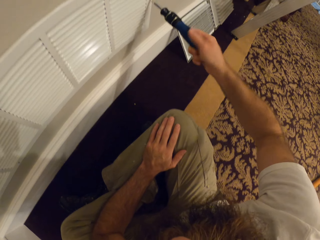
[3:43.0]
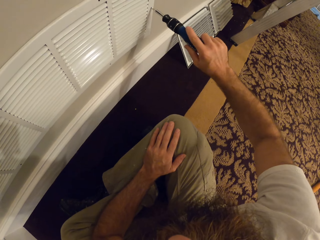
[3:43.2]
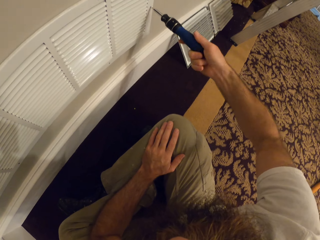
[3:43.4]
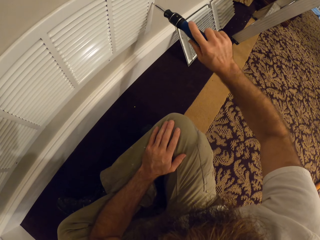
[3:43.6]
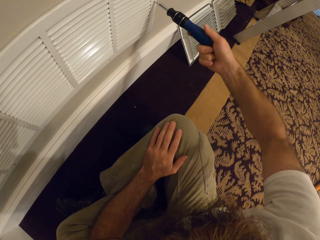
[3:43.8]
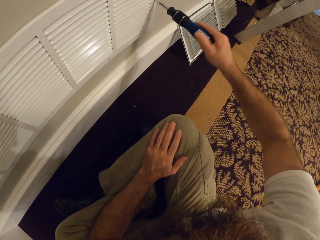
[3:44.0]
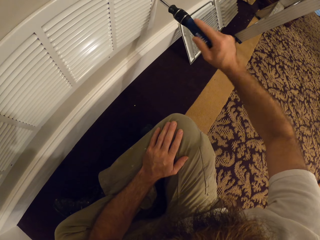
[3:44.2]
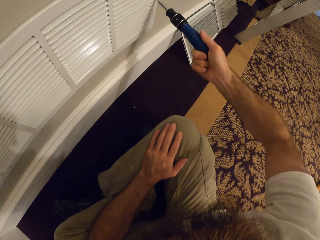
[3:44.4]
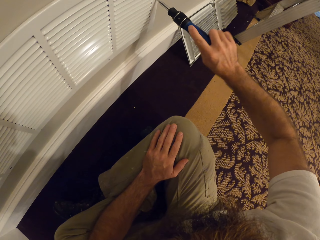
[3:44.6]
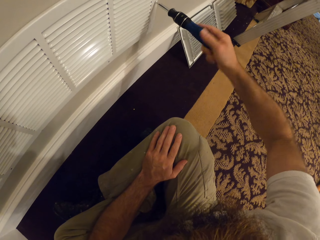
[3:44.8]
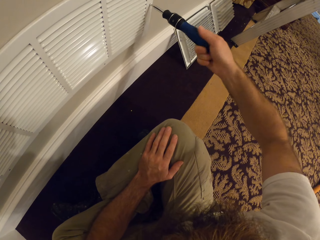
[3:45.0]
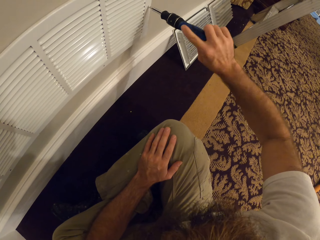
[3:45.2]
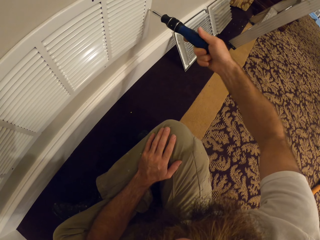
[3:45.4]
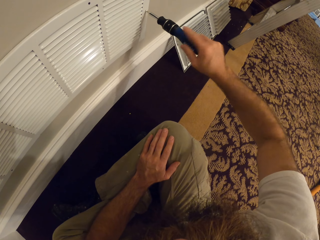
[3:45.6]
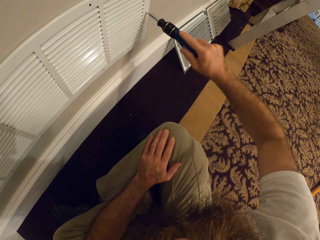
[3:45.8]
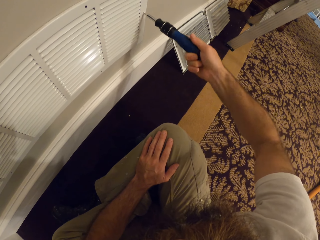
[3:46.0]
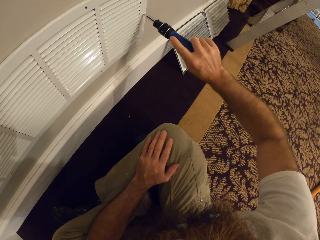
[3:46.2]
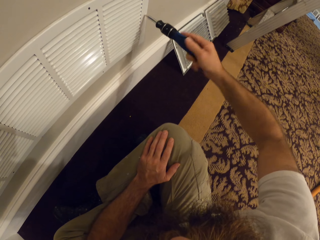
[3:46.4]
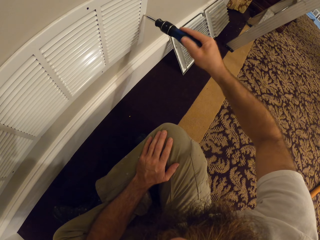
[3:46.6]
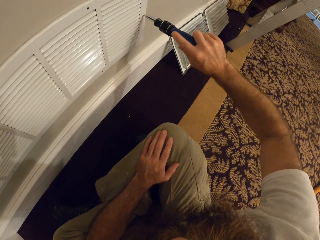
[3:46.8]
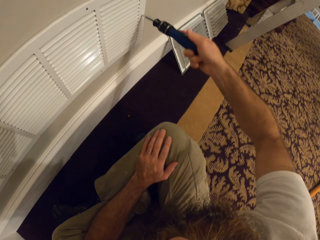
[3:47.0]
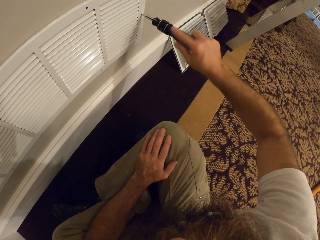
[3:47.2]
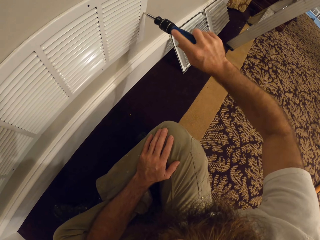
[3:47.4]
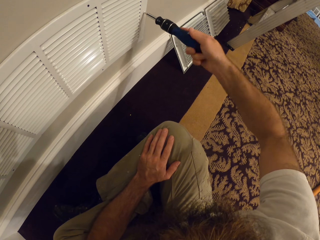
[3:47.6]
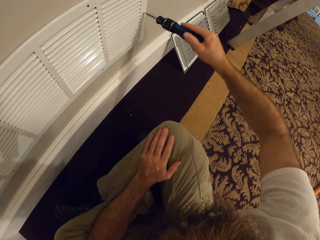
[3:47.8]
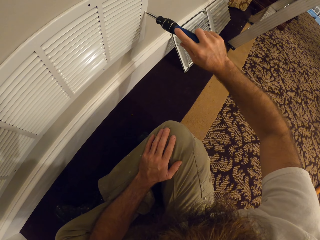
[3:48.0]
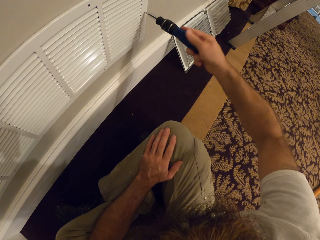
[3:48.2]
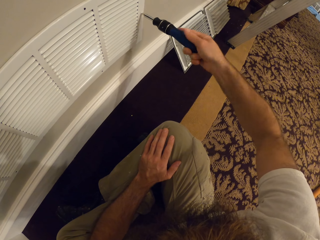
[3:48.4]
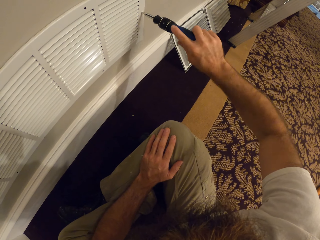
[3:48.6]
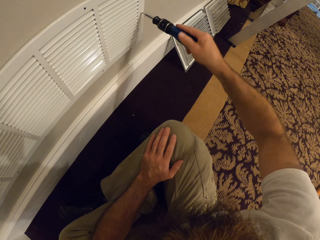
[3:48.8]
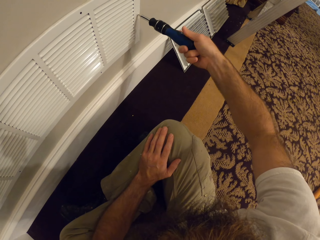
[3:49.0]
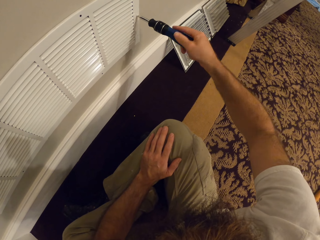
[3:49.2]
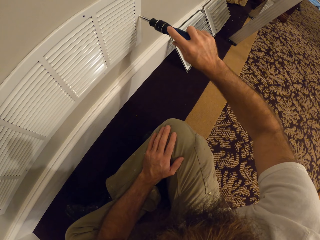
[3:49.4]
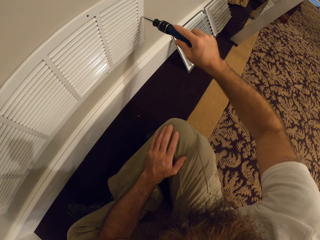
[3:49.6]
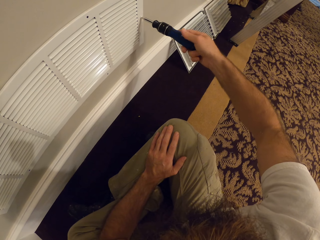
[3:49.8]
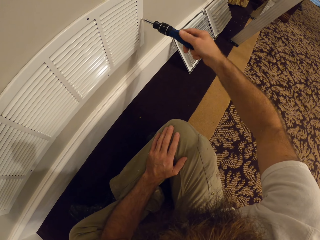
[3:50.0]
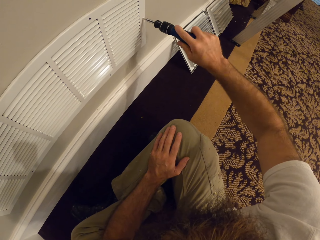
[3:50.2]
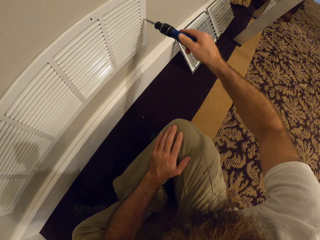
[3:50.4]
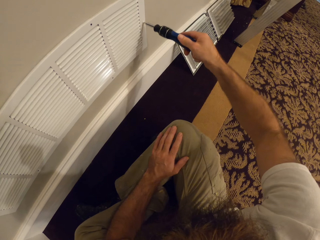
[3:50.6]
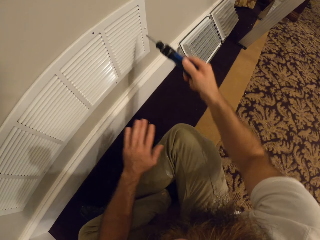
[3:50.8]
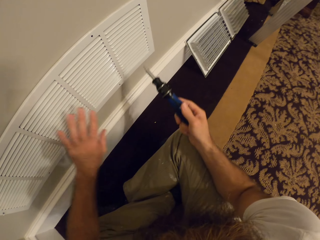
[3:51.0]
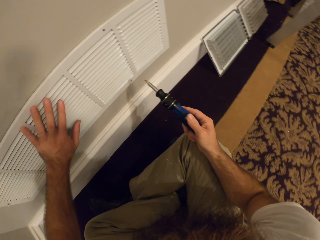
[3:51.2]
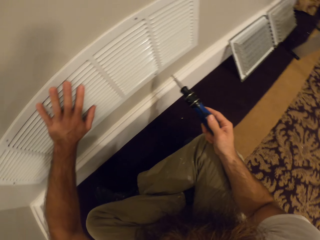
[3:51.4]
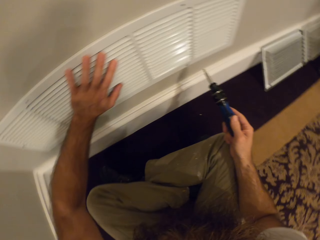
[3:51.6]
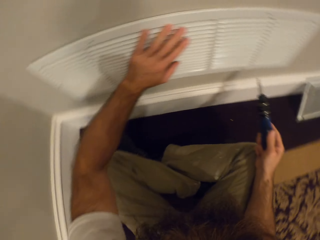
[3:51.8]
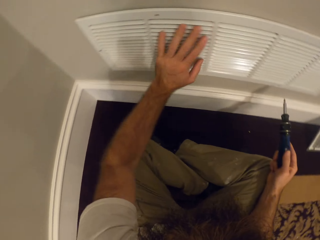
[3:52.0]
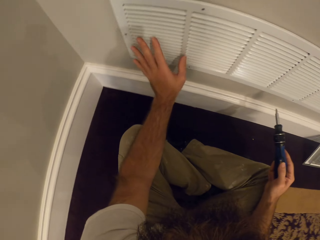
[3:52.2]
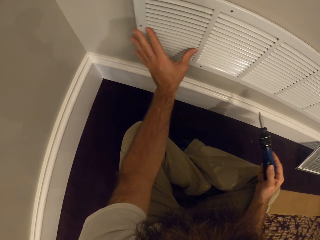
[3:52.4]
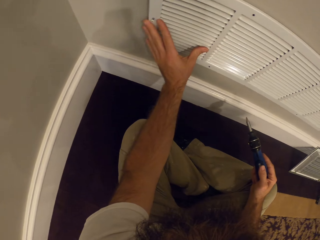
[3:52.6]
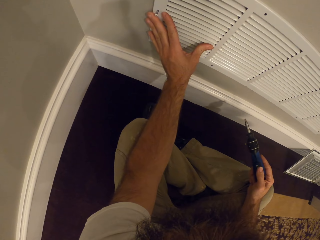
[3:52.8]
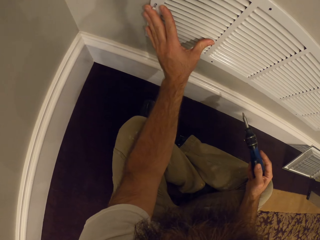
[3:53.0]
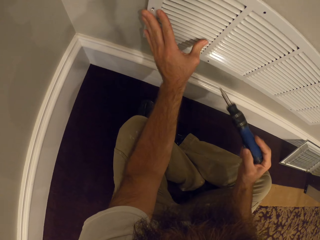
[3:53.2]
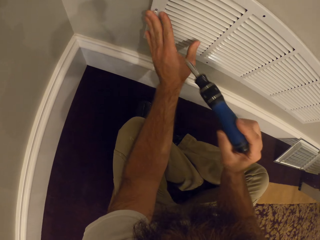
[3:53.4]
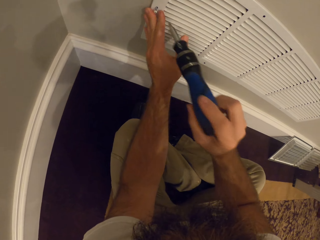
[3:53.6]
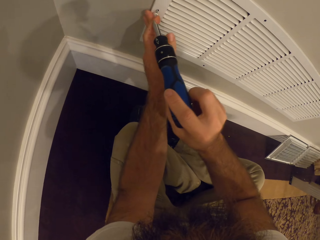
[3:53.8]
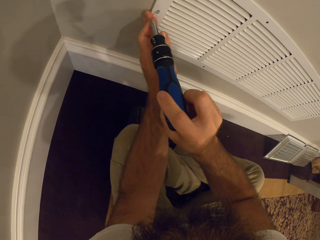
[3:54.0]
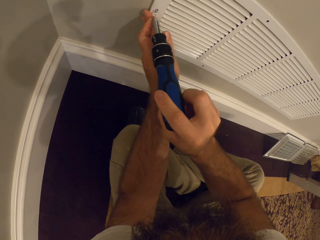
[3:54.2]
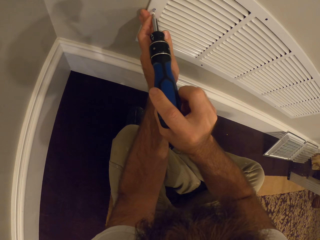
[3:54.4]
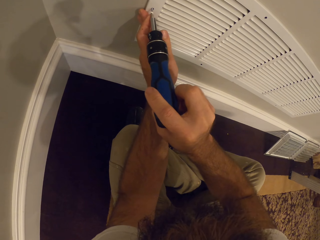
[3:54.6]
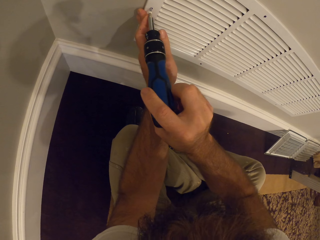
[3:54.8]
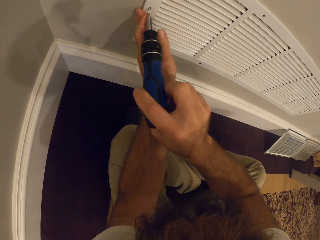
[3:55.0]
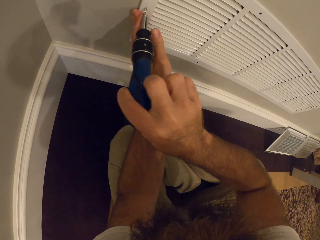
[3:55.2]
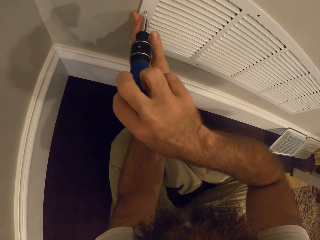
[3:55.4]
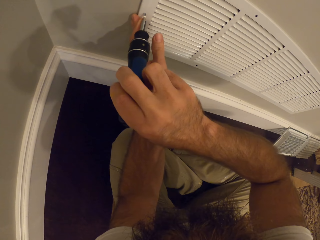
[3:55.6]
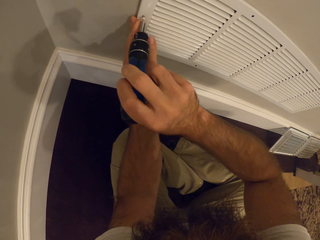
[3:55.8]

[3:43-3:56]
The camera wearer adjusts the vent on the screw on the wall with his left hand. He holds the cover. He screws the vent to the wall with a screwdriver in his right hand.

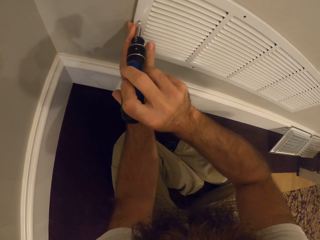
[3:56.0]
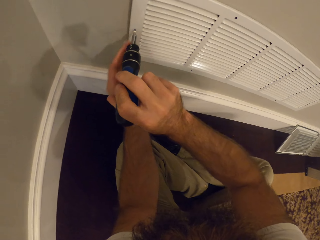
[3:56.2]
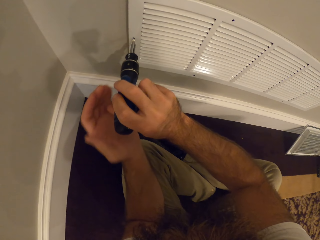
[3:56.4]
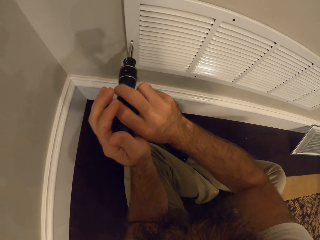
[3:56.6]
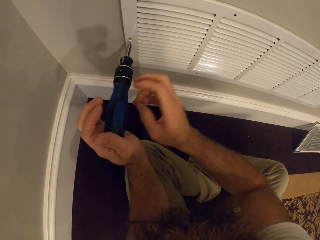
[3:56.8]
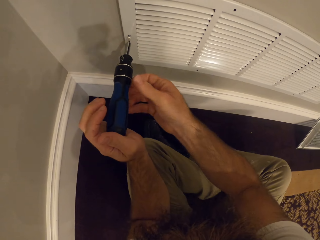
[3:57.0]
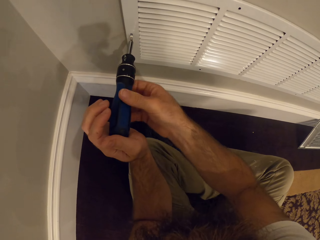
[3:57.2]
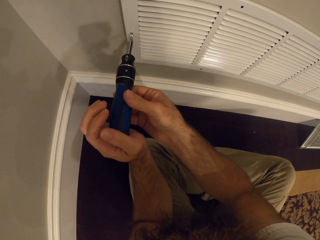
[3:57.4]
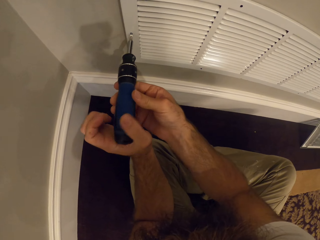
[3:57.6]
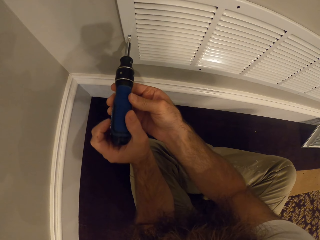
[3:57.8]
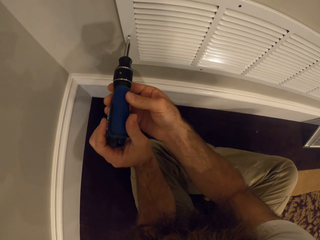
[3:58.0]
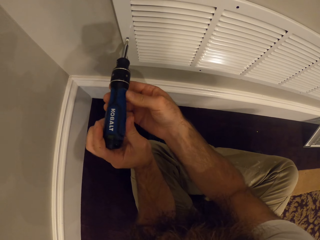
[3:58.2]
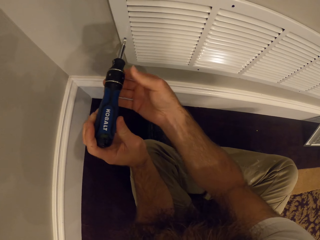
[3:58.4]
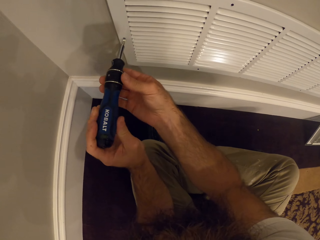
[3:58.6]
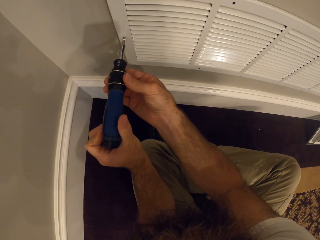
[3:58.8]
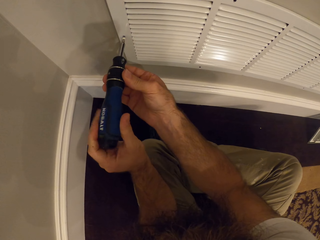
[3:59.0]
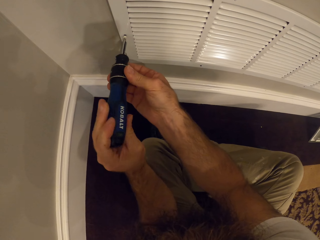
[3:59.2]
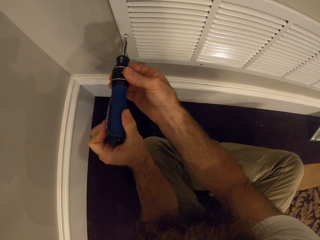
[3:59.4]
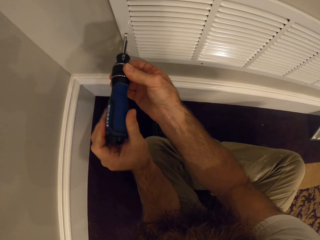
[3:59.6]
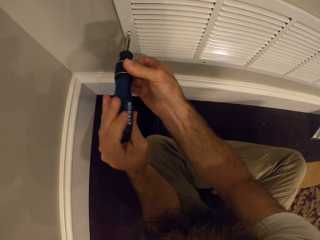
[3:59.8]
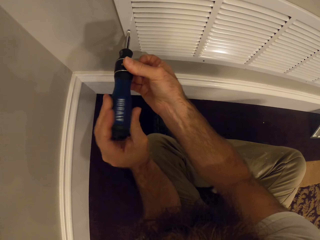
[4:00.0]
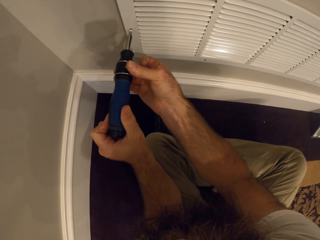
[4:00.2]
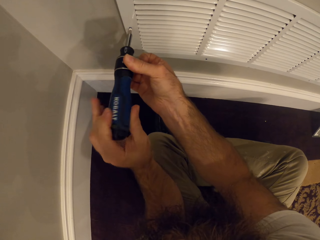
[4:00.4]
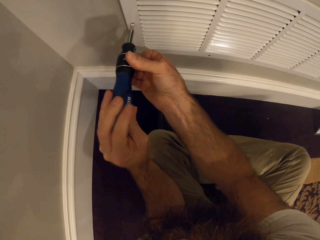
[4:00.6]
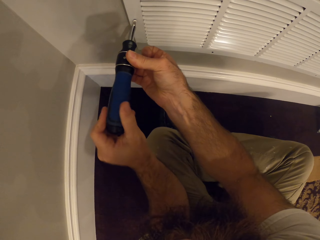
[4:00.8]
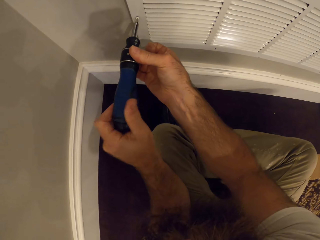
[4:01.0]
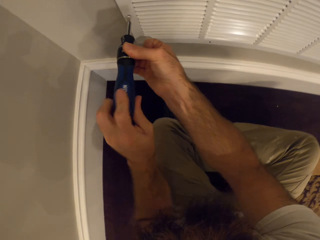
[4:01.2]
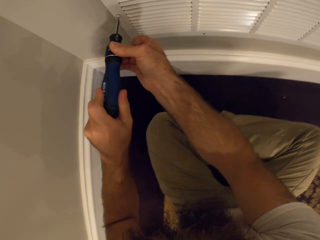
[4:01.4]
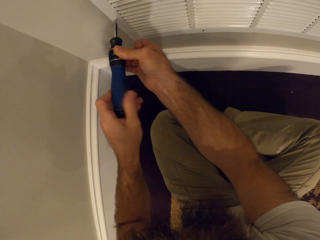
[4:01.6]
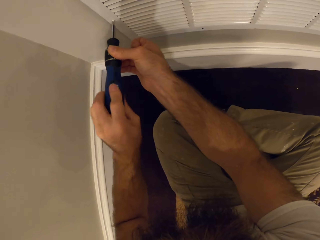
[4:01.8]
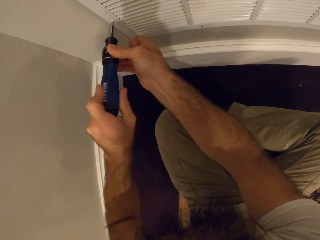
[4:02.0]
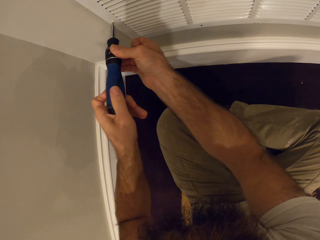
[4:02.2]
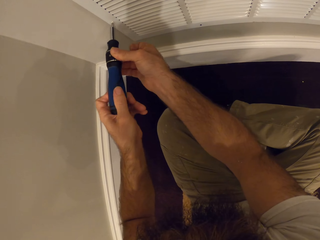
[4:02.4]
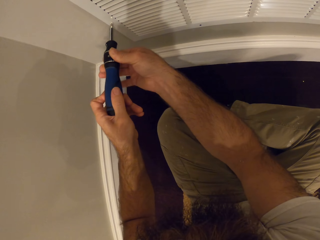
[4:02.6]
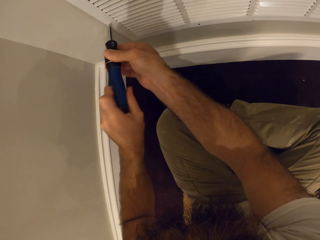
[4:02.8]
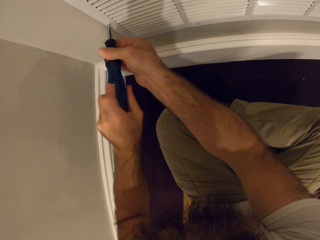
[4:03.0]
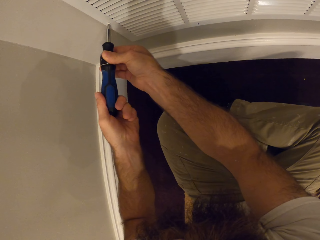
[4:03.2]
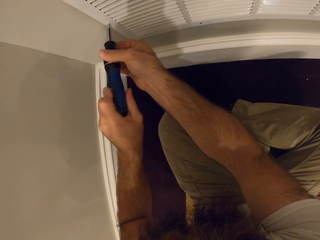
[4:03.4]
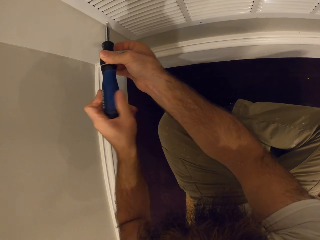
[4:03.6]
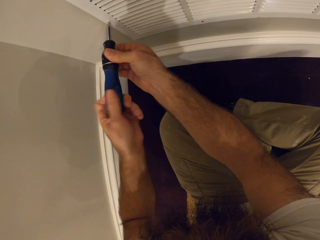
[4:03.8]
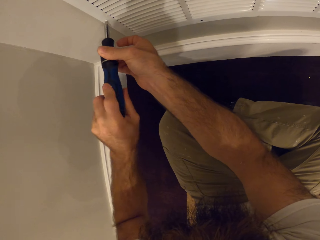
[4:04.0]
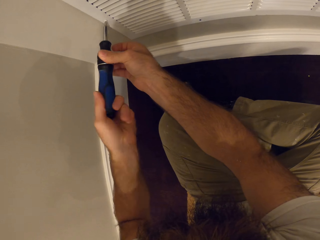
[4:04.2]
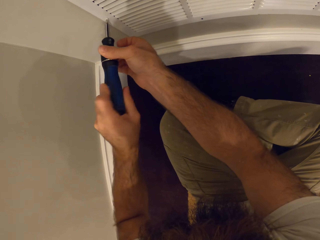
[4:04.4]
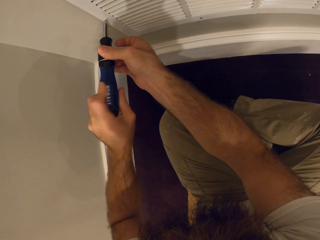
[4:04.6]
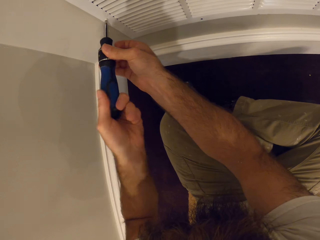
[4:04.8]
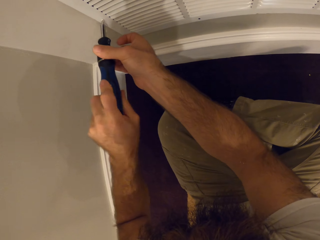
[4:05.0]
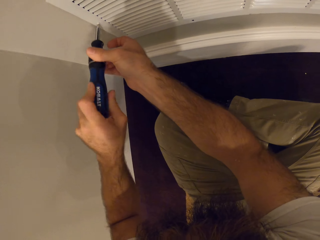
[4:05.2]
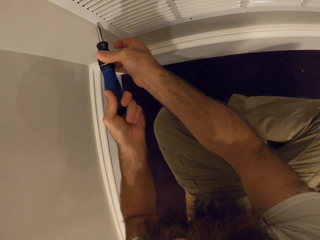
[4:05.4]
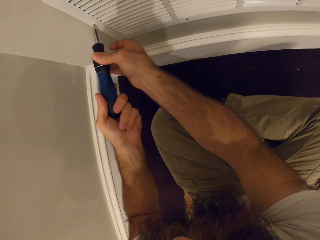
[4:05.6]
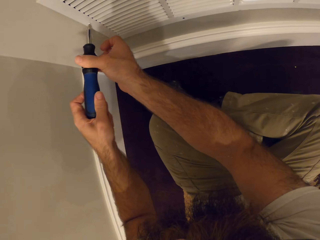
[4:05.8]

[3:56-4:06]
The camera wearer screws the vent to the wall with a screwdriver in both hands.
